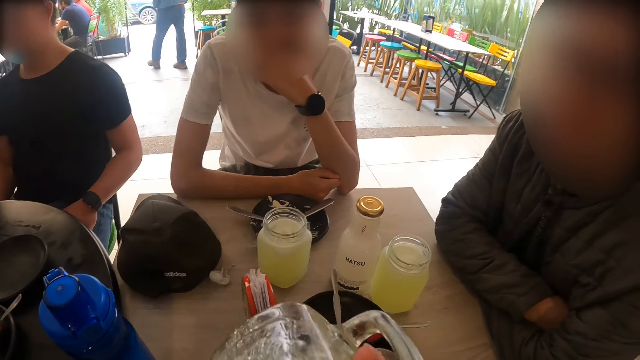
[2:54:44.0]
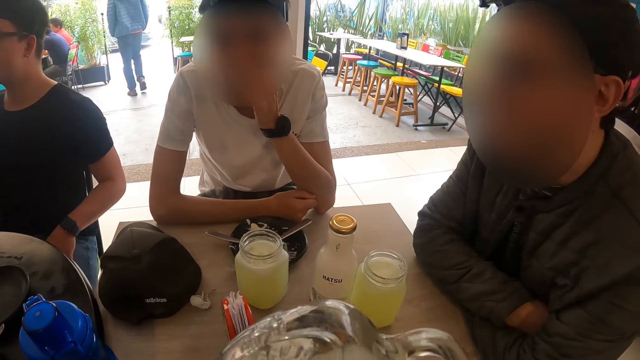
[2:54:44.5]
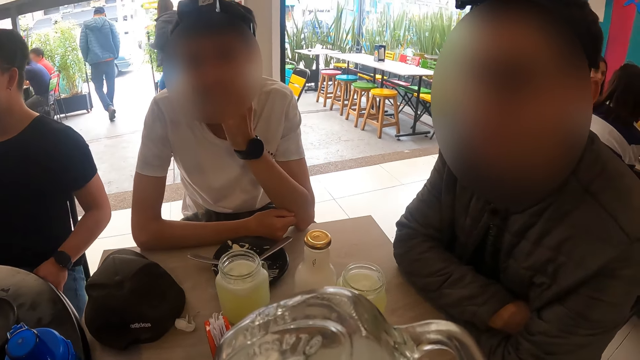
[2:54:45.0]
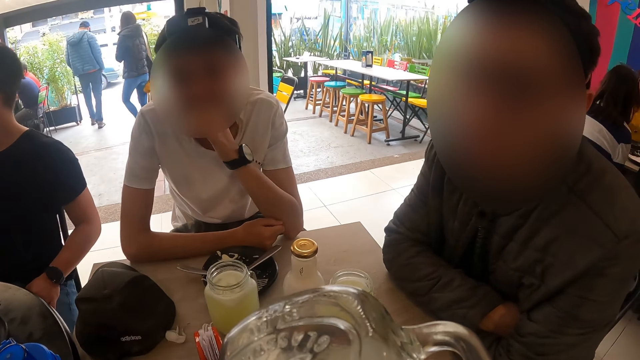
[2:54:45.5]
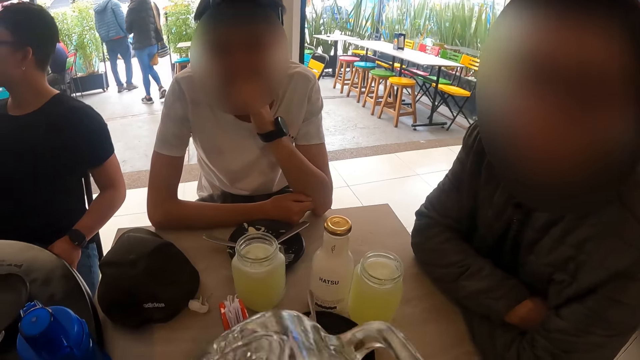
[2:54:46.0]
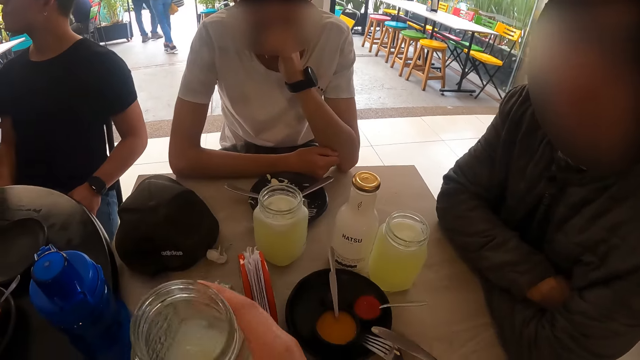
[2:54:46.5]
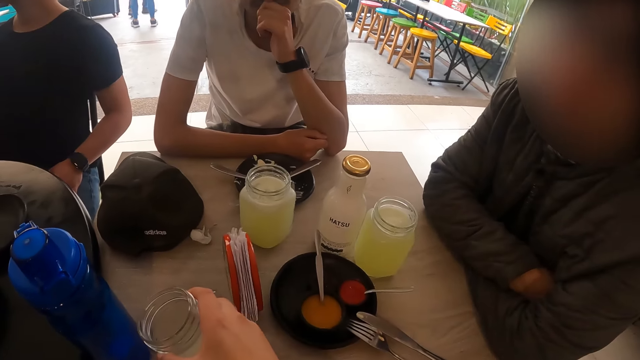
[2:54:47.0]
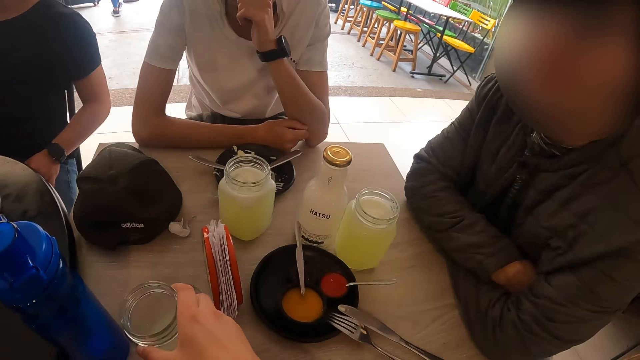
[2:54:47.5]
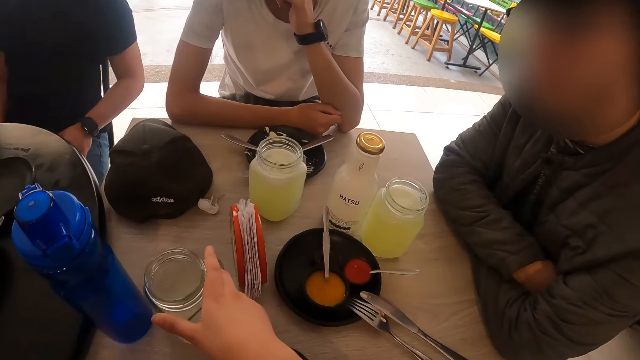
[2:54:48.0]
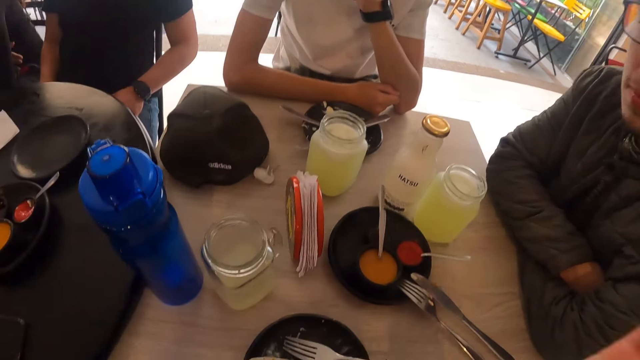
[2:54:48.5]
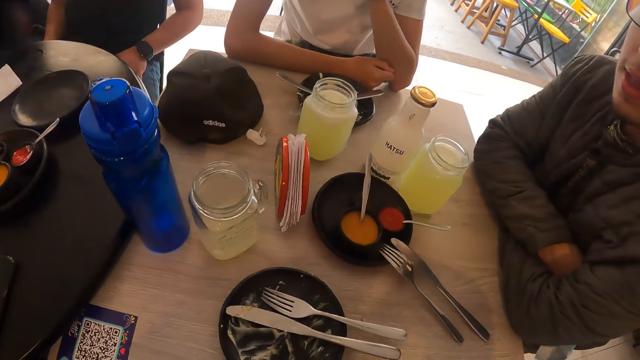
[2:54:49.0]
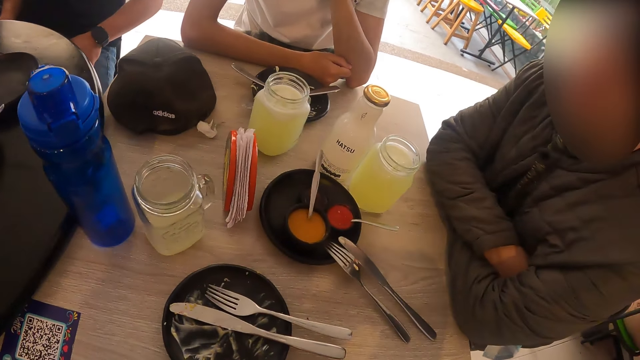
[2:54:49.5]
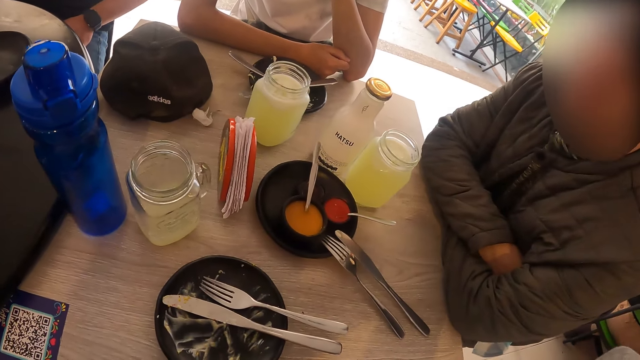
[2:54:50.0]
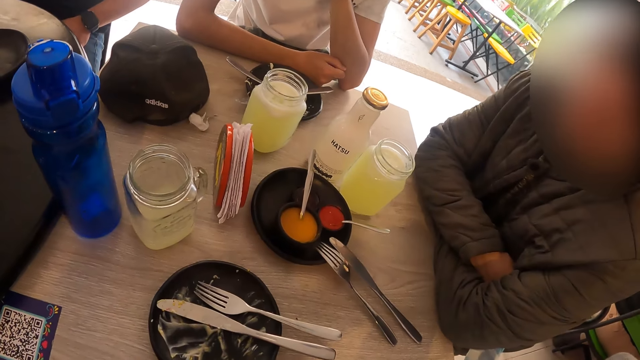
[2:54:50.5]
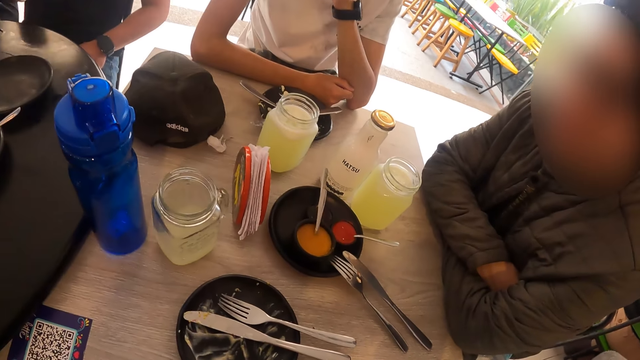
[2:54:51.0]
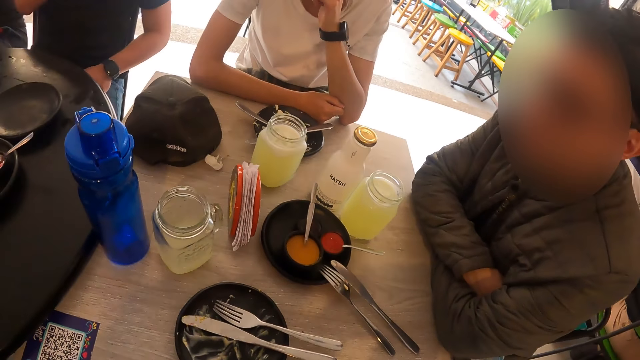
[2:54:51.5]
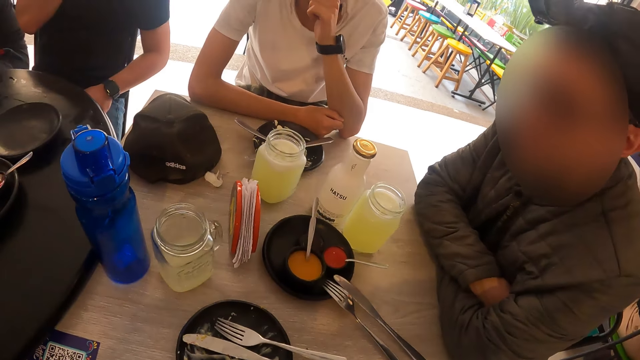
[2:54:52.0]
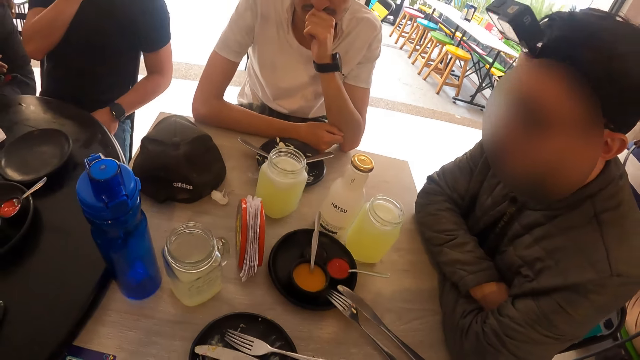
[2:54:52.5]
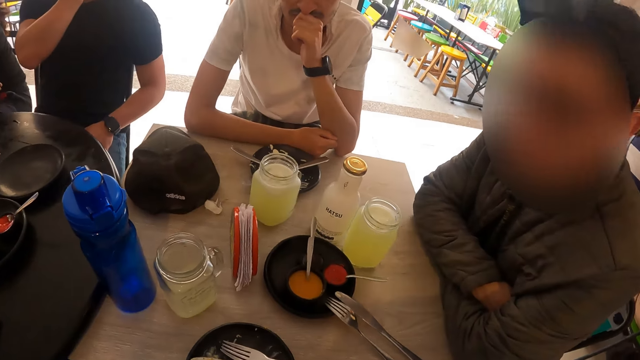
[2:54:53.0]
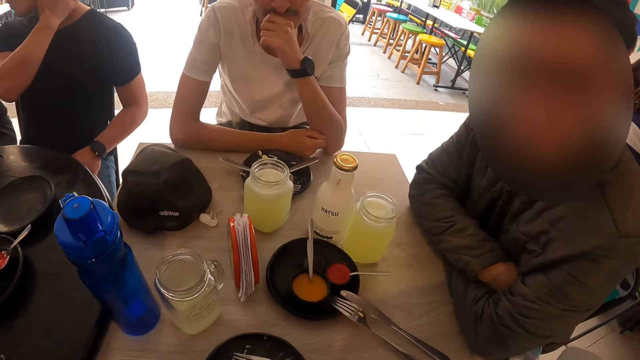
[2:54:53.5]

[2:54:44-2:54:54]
The camera wearer drinks from the glass of juice in his right hand. He drops the glass of juice in his right hand on the table. A man interacts with the camera wearer and another man.

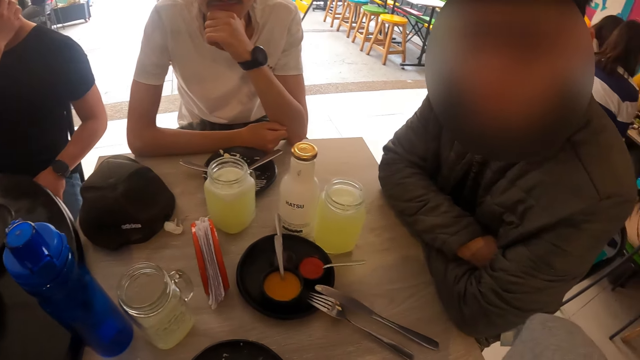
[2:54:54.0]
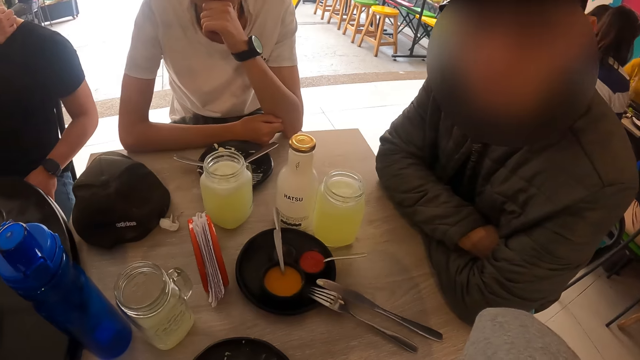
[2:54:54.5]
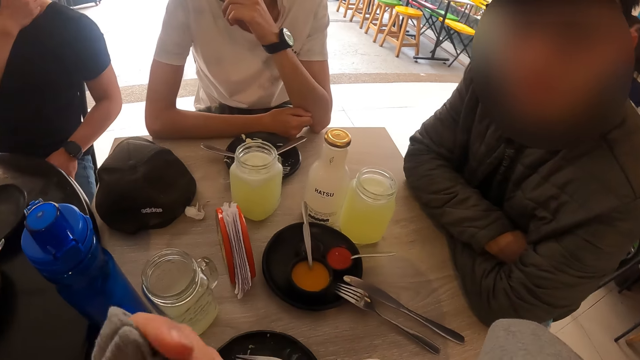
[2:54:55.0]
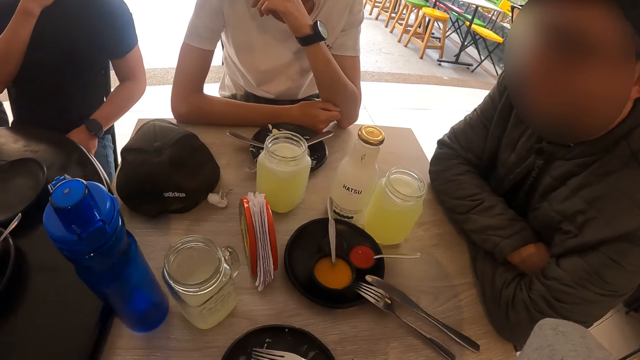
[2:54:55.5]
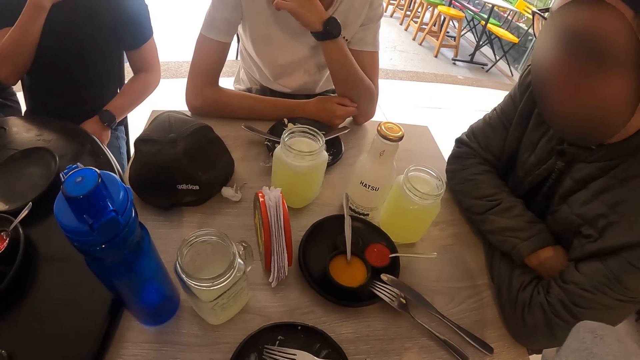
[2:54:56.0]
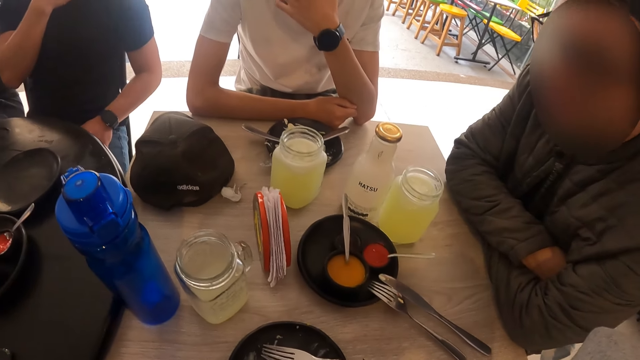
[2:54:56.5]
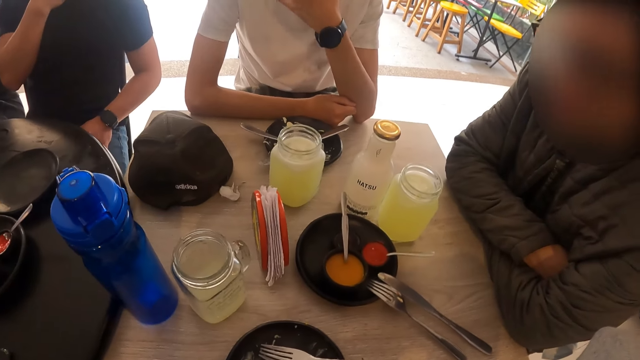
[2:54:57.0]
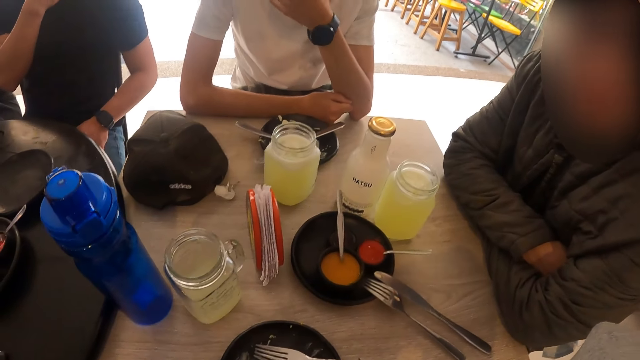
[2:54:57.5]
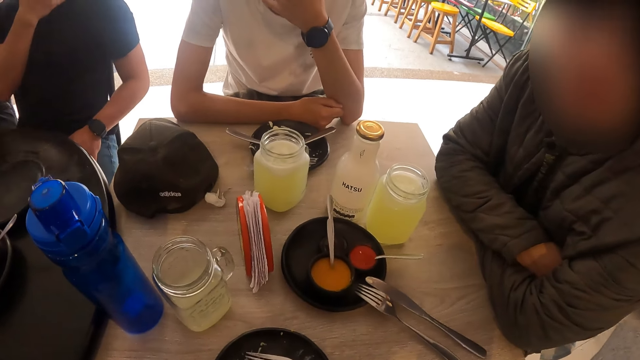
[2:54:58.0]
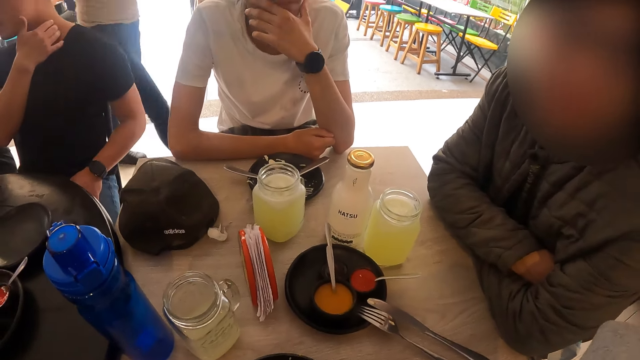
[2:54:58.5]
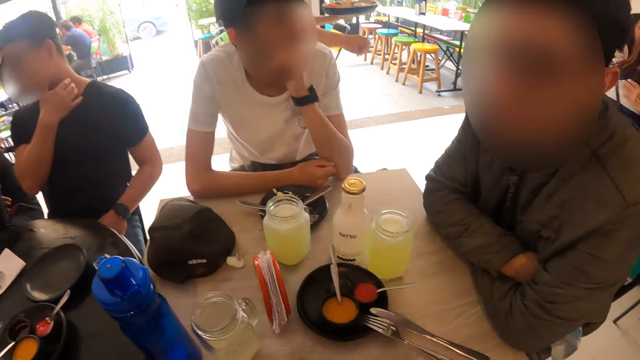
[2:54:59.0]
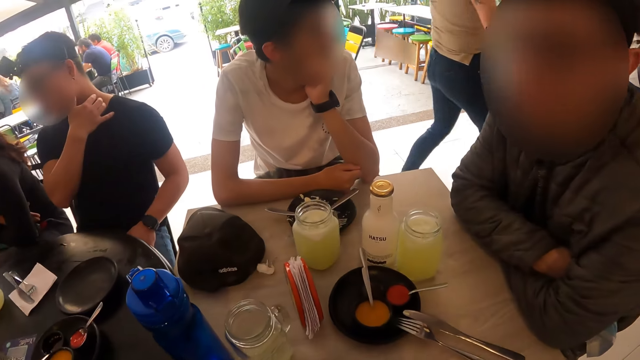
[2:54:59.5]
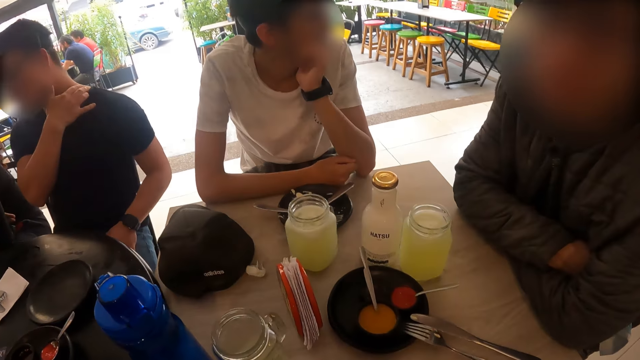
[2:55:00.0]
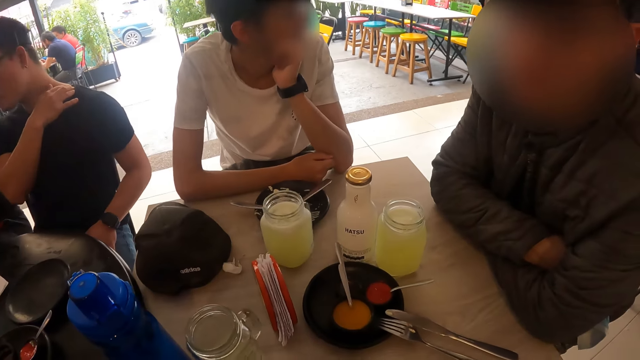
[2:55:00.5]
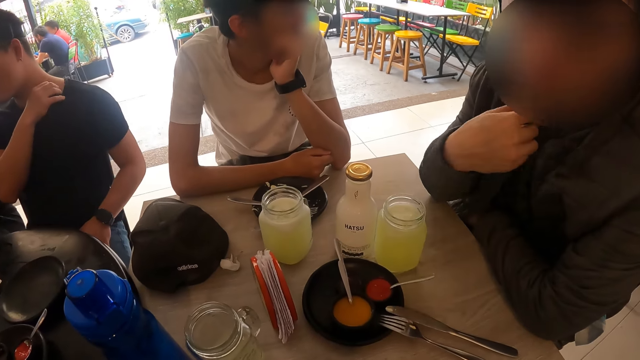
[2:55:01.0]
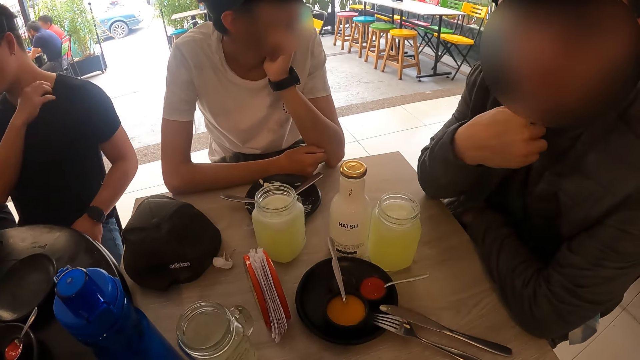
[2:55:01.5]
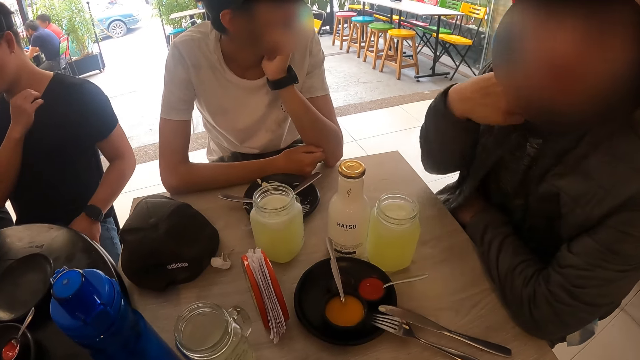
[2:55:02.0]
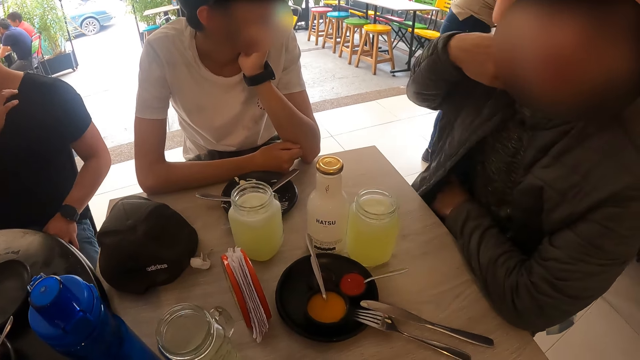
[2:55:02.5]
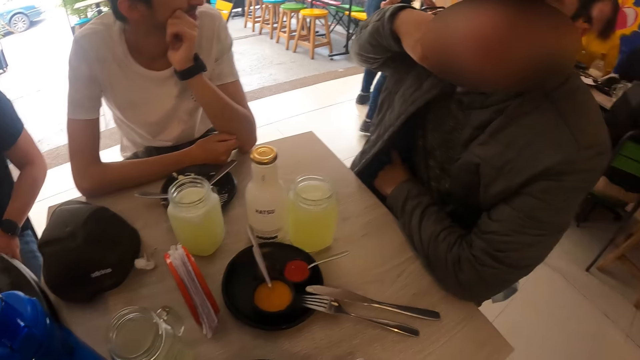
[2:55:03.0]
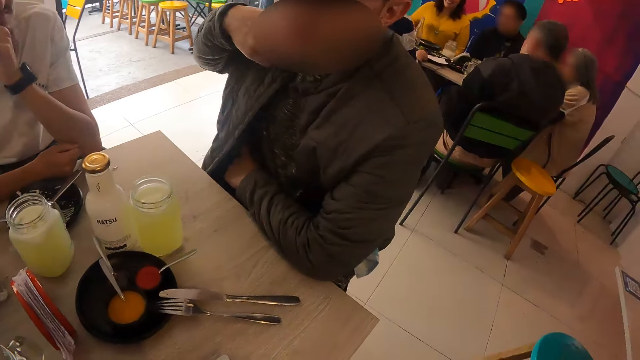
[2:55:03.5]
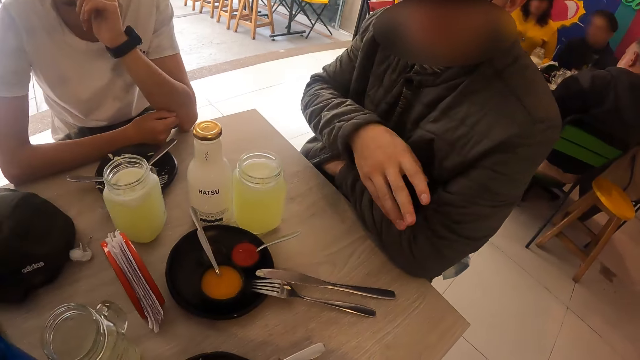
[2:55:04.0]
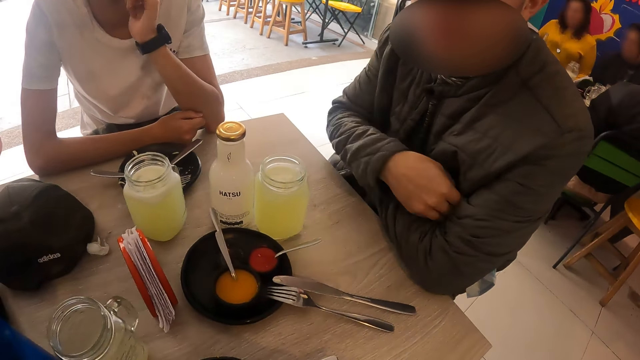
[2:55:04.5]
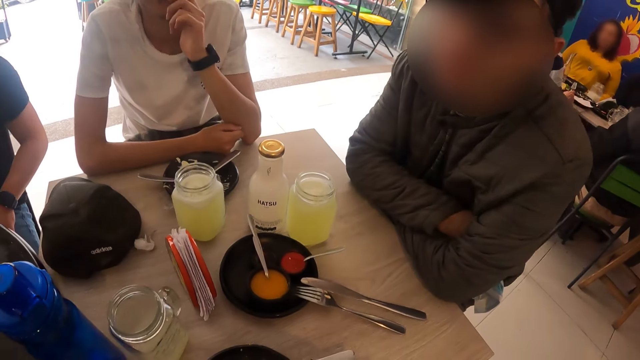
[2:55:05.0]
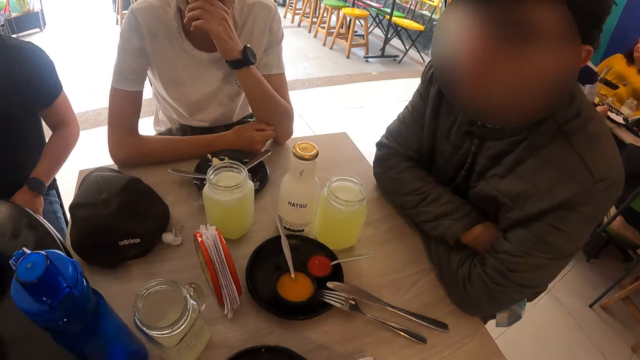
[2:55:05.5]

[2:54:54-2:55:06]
The camera wearer holds a camera. A man interacts with the camera wearer and another man. The camera wearer looks around.
